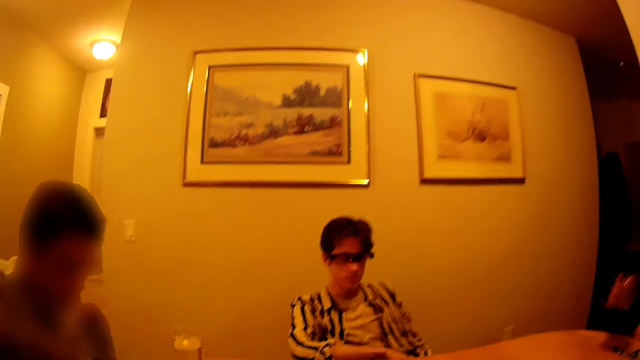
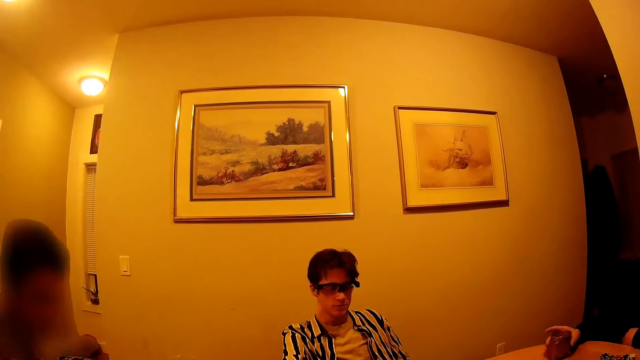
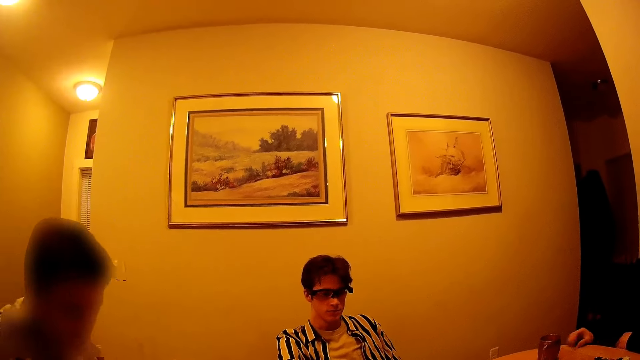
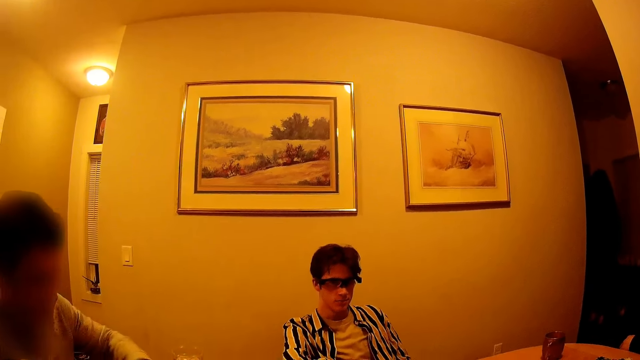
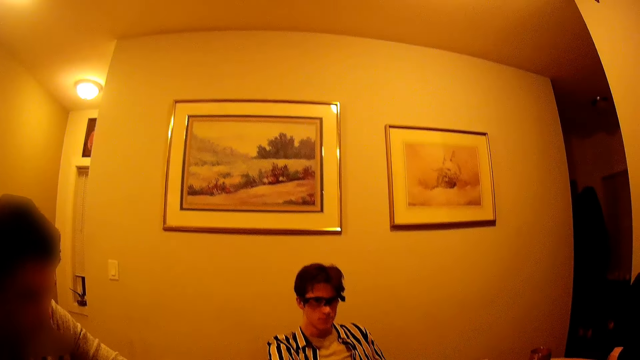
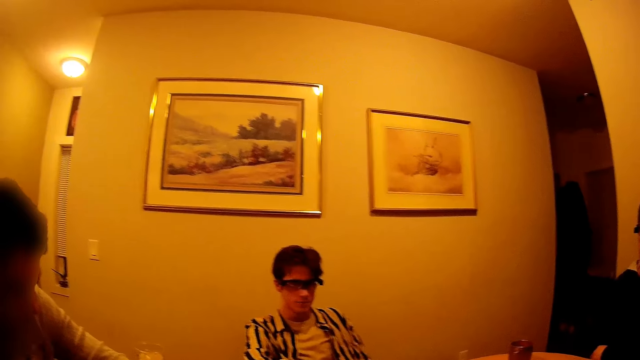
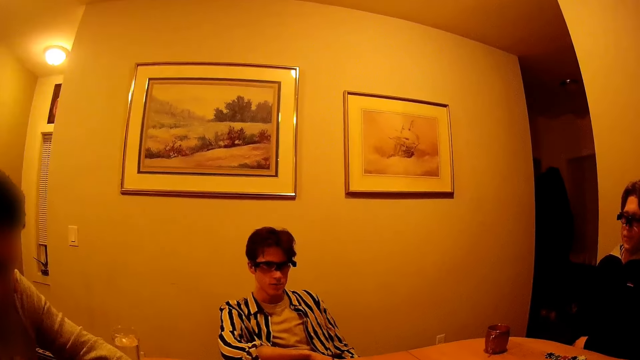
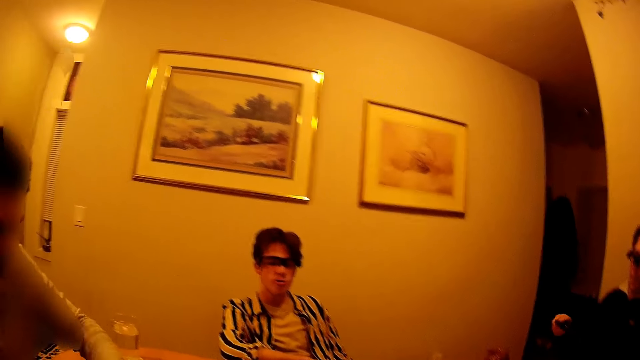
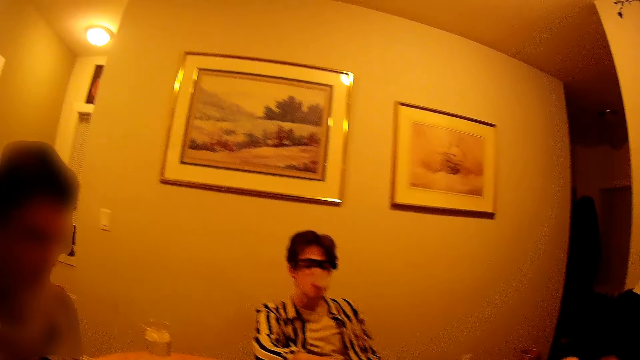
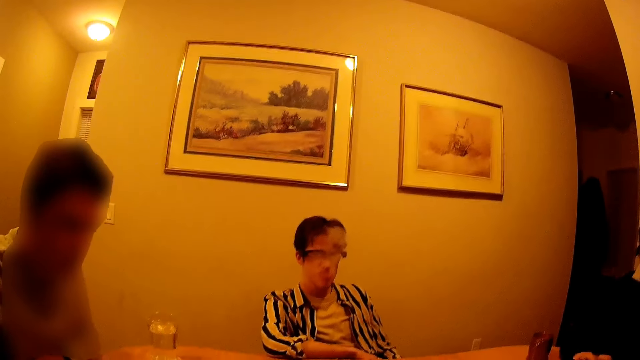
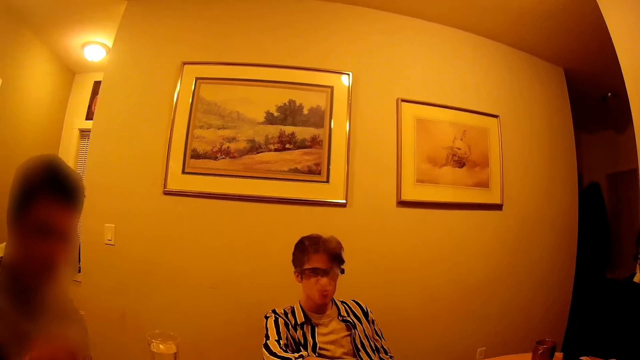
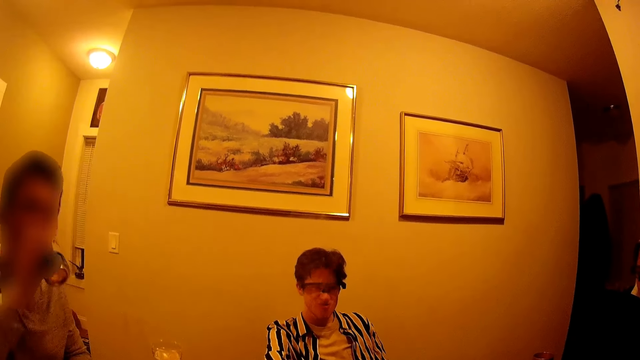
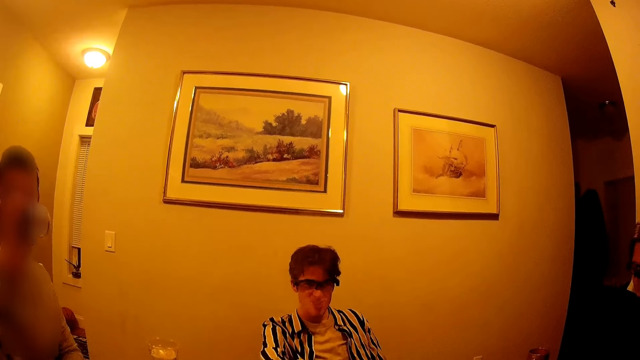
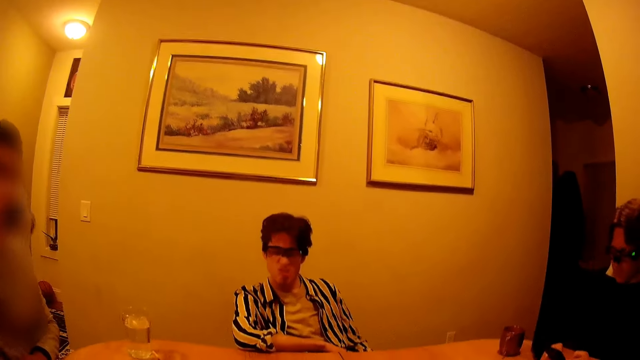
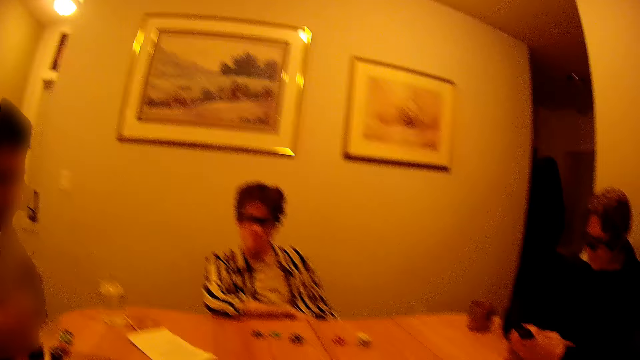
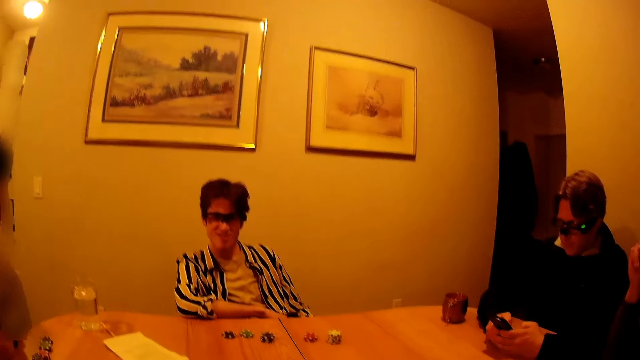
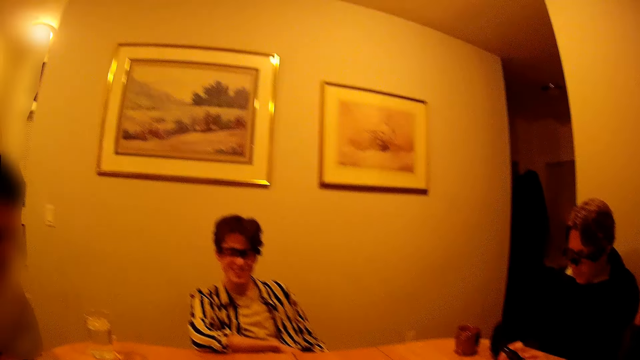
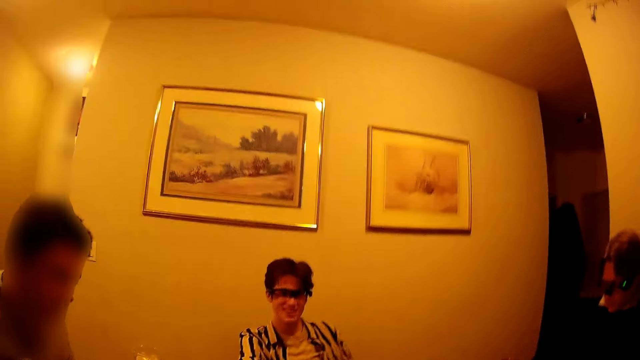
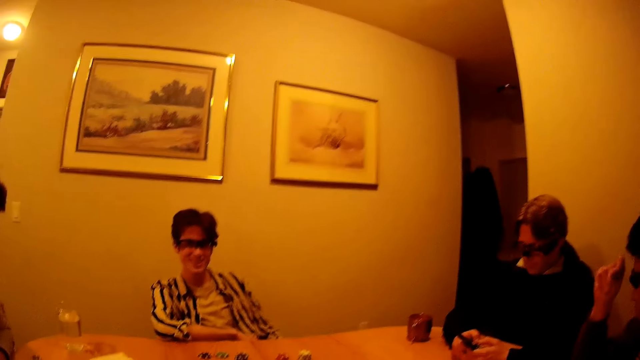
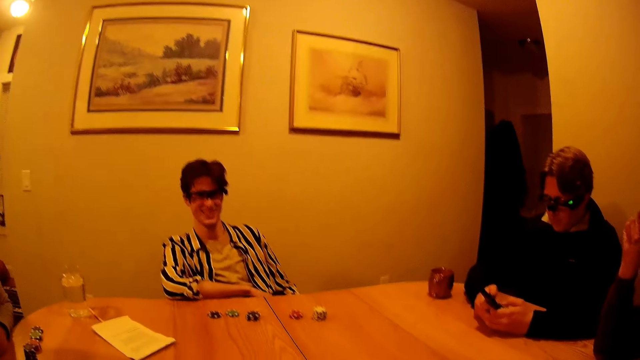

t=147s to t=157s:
A man drops the metal cup in his right hand. The camera wearer looks around. The first man brings out his phone with his right hand and operates his phone with both hands. Another man drinks from some can drink with his right hand and drops the can in his right hand.

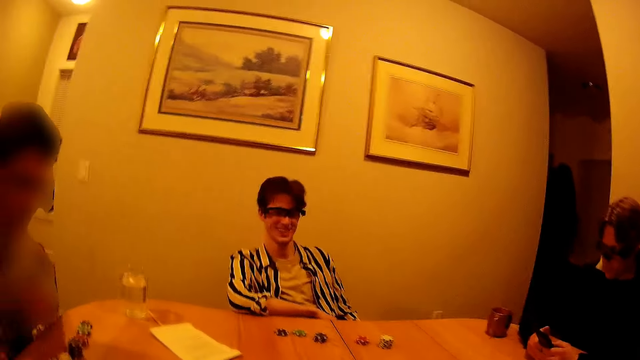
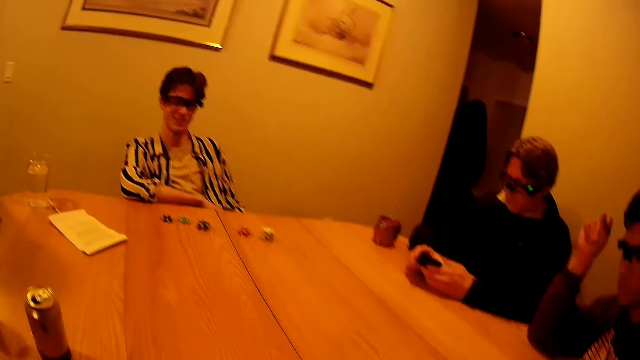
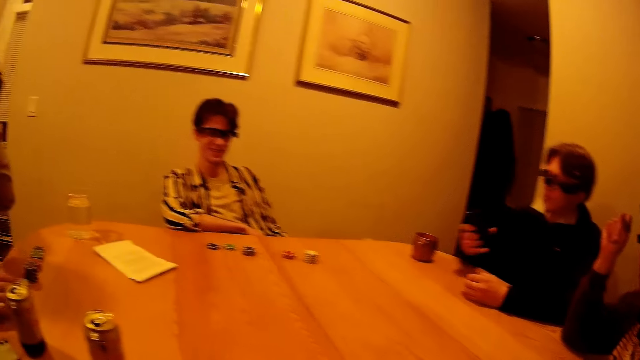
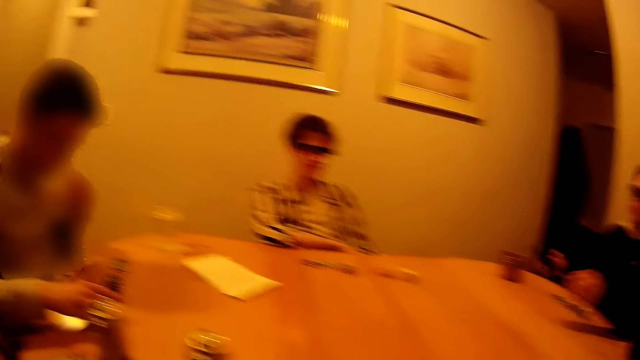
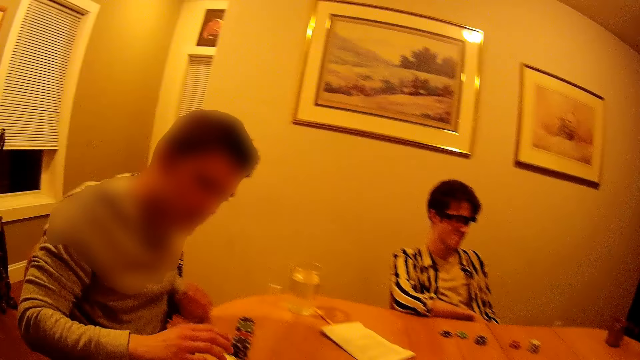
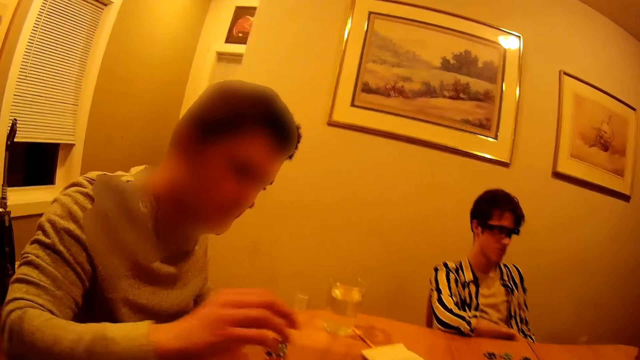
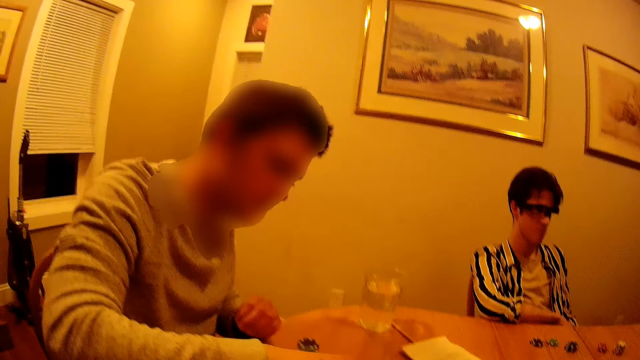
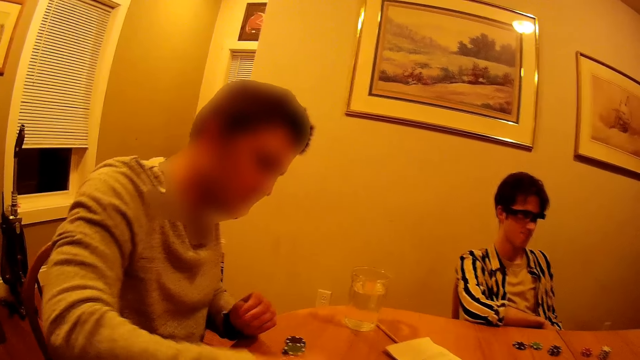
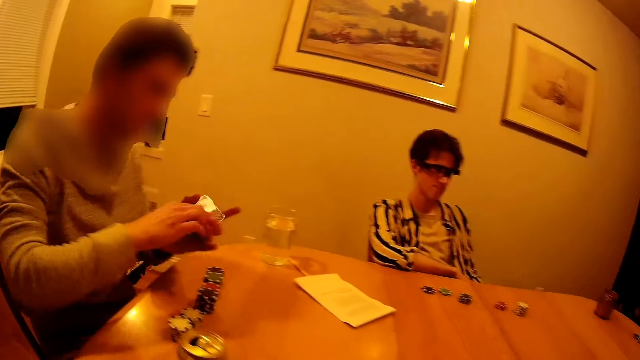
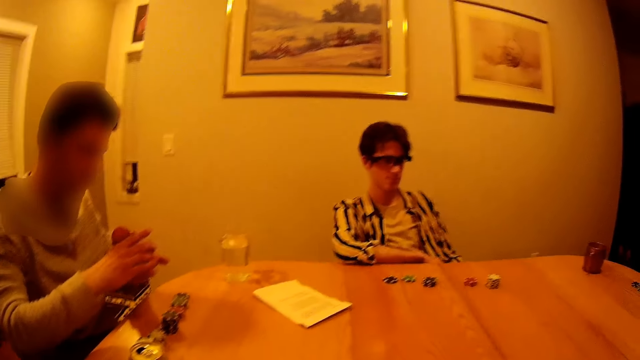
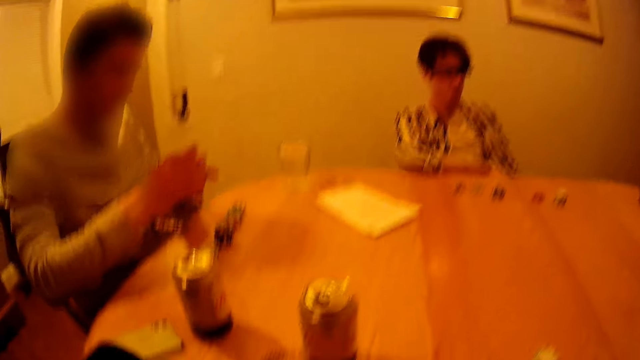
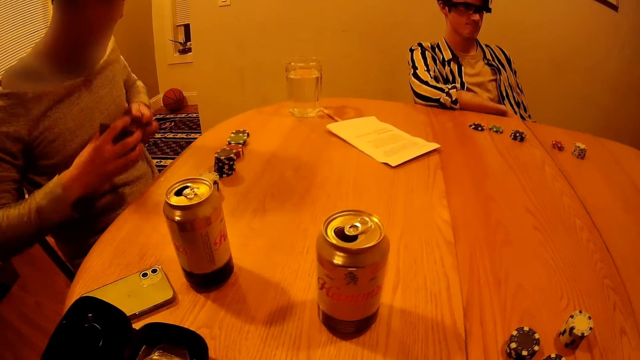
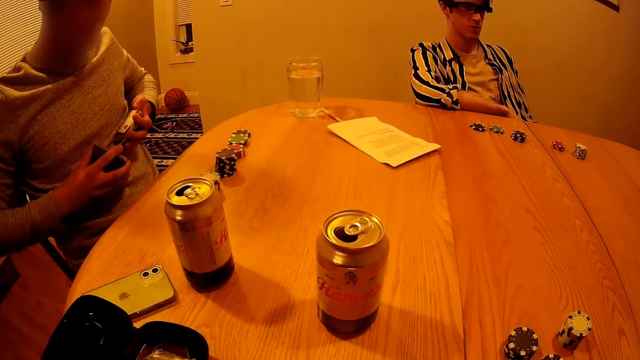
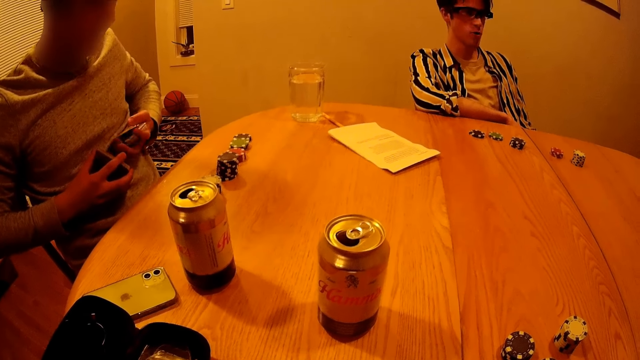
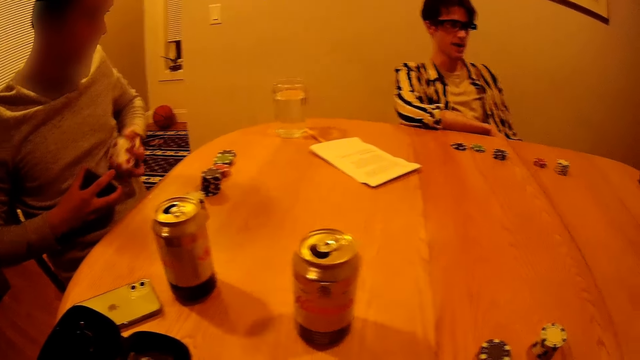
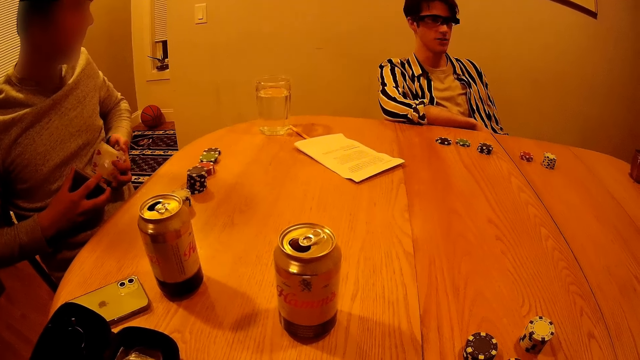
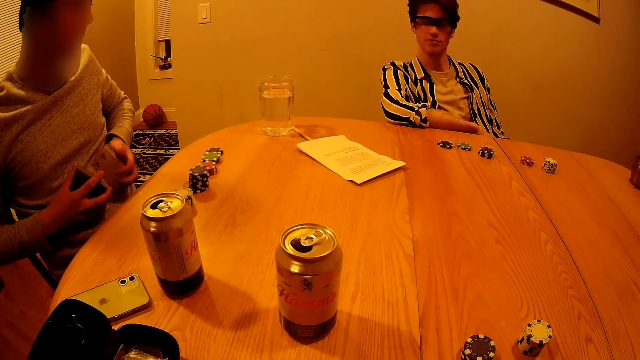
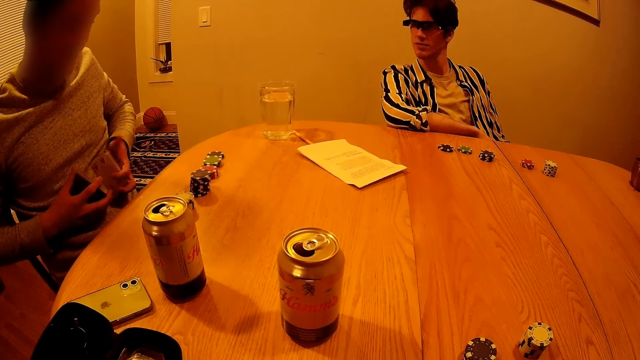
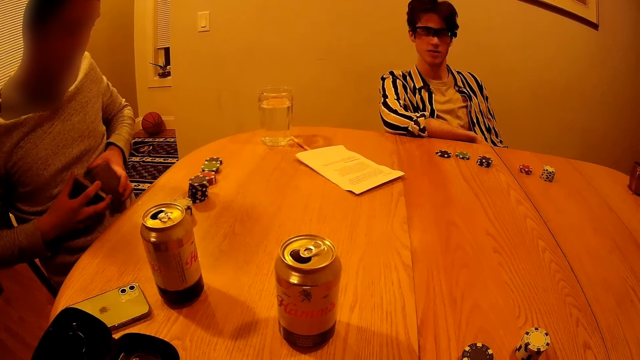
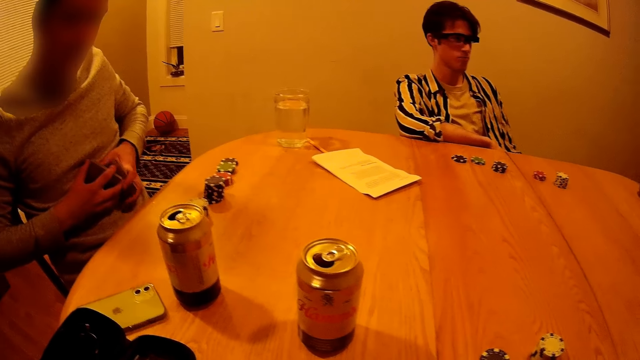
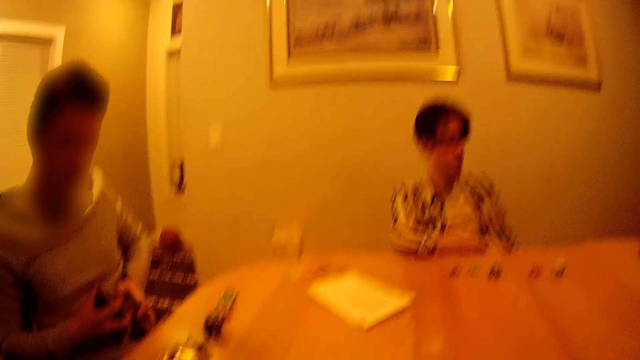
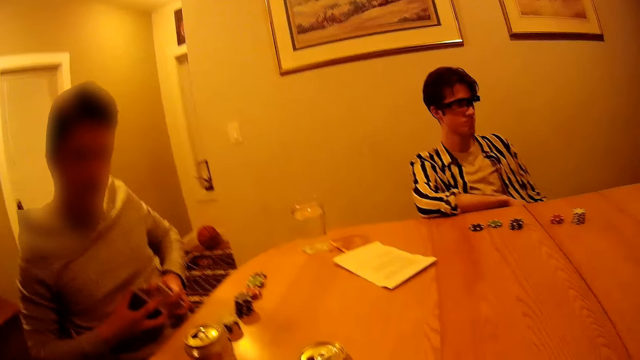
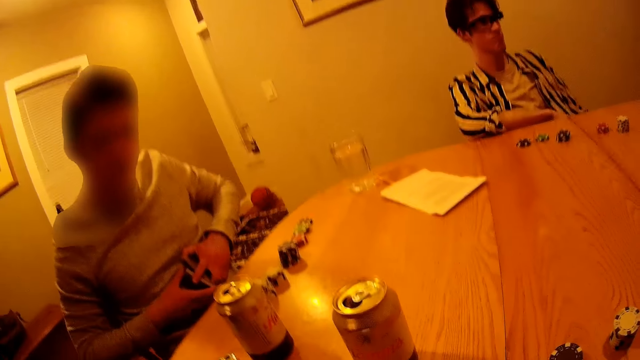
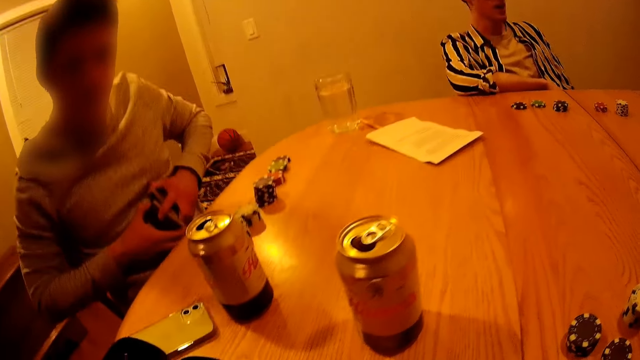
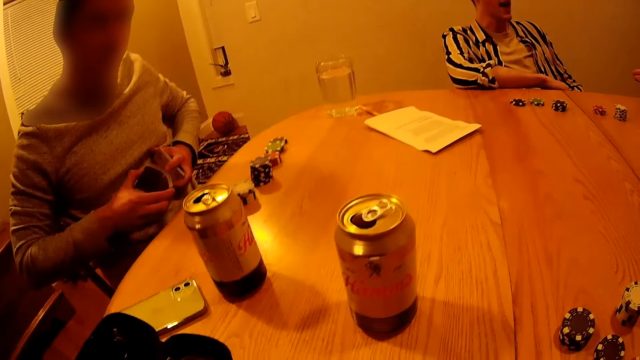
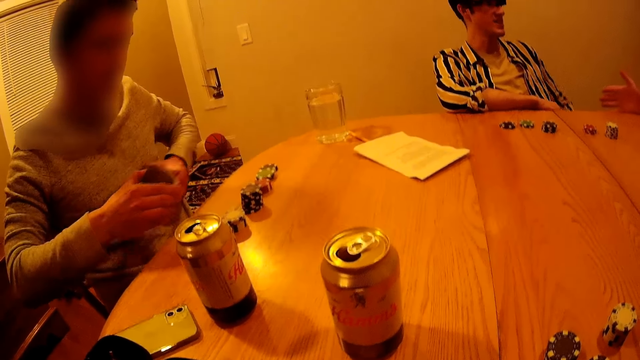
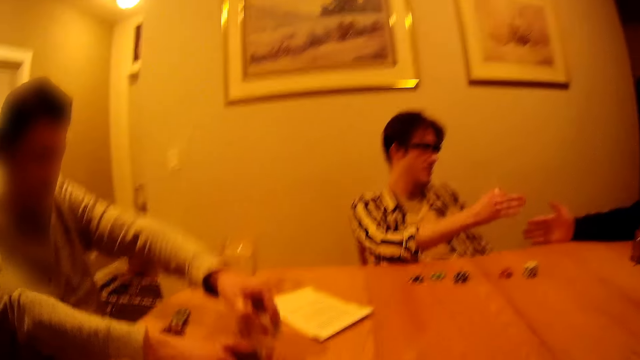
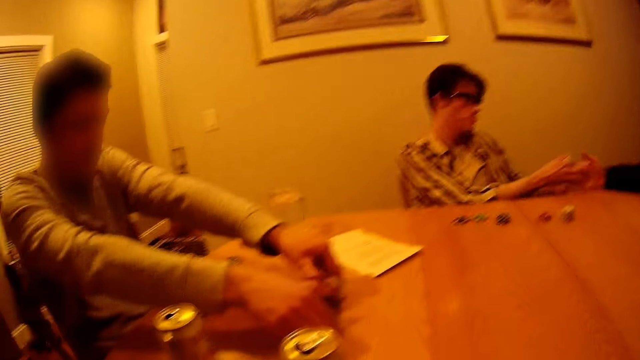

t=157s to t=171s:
A man picks up some cards with his right hand. He picks up the cards with both hands. Two other men shake their right hands together.
